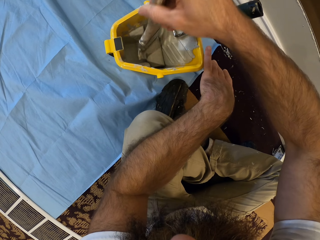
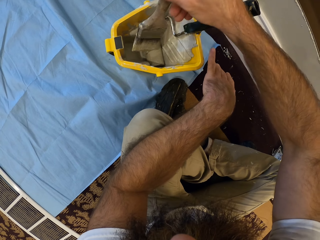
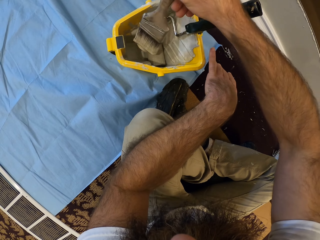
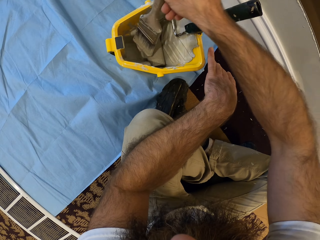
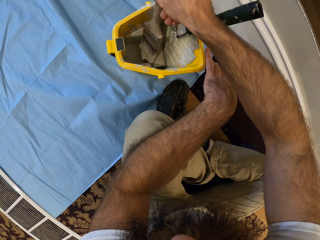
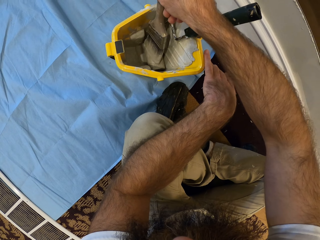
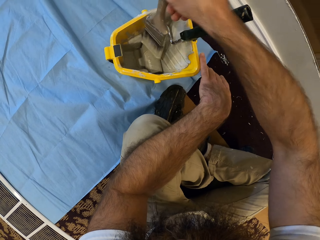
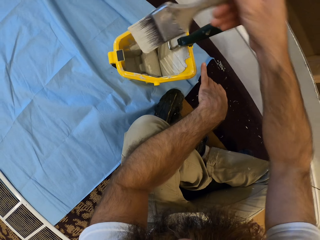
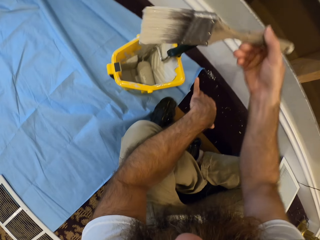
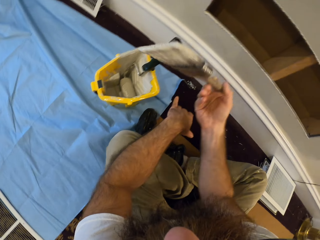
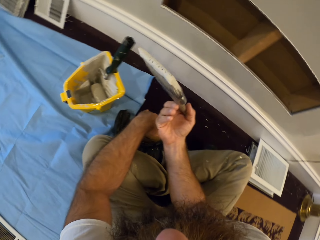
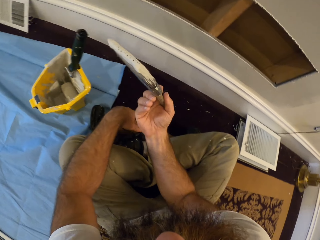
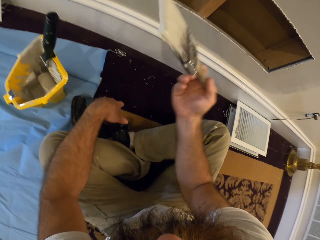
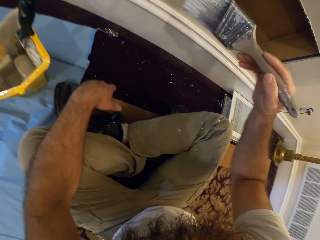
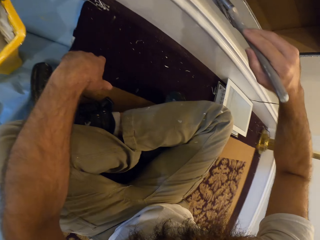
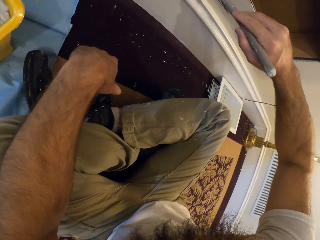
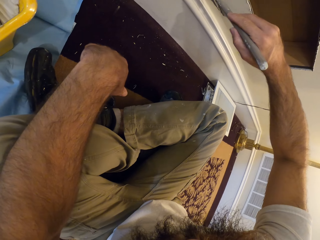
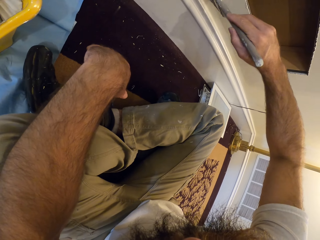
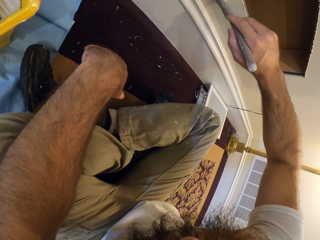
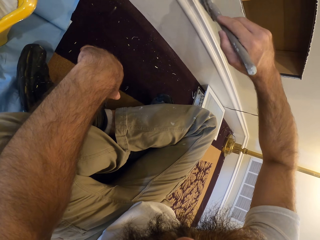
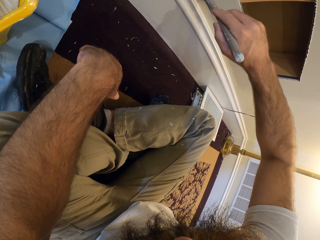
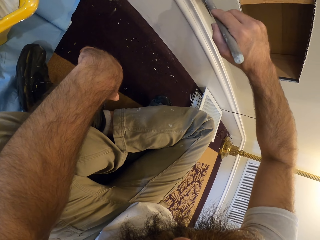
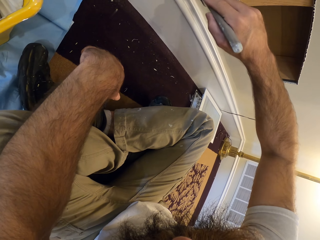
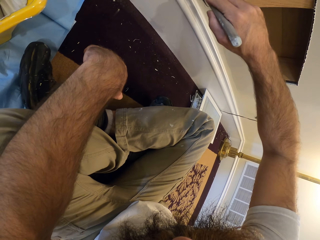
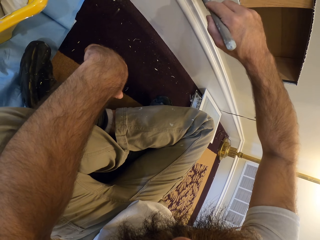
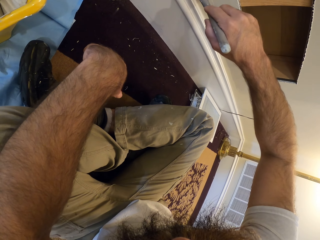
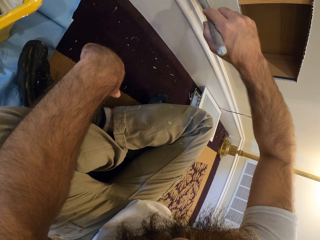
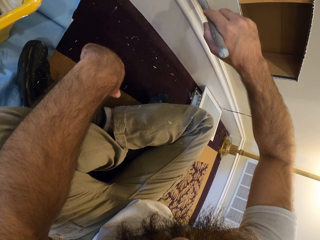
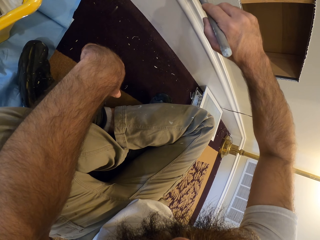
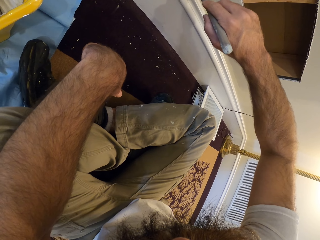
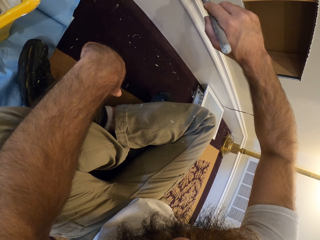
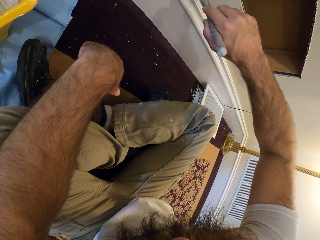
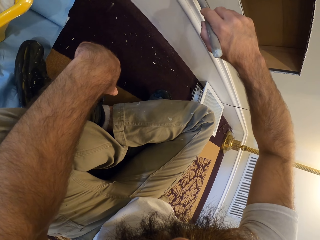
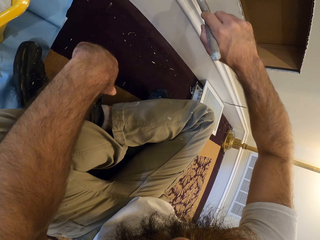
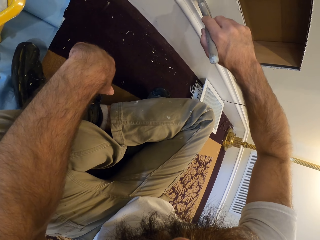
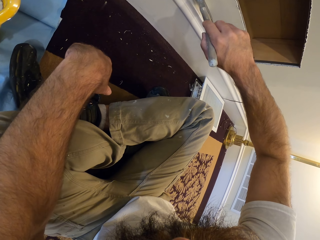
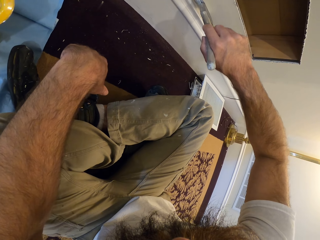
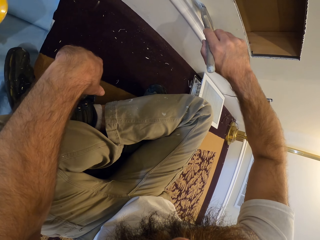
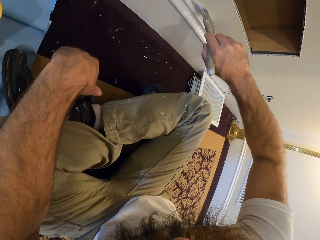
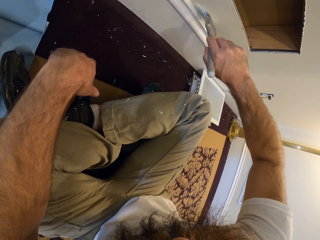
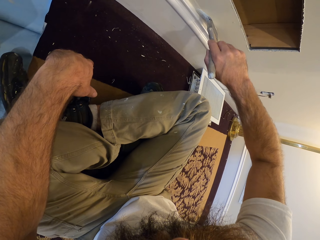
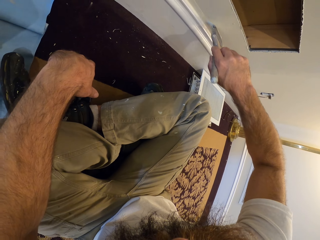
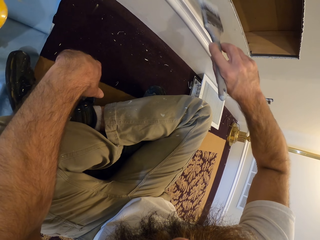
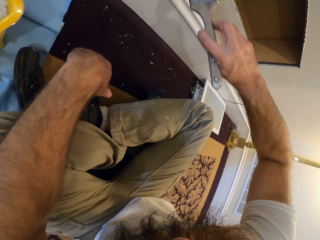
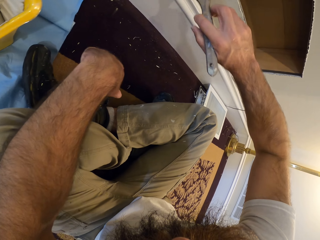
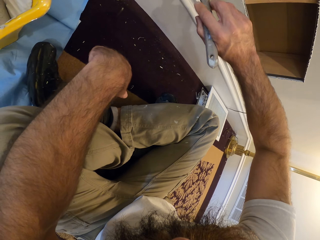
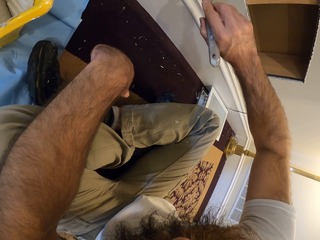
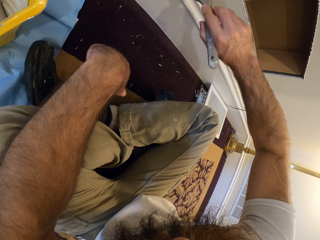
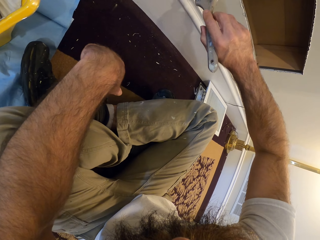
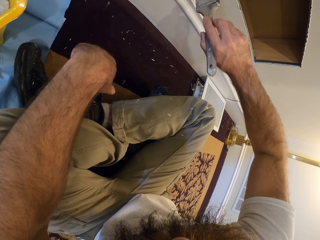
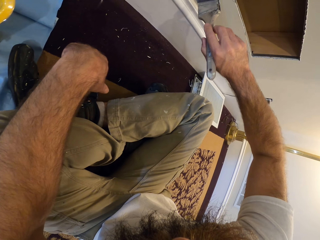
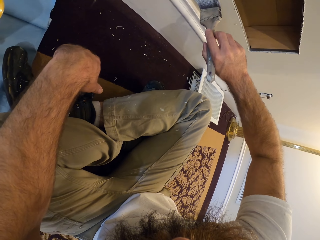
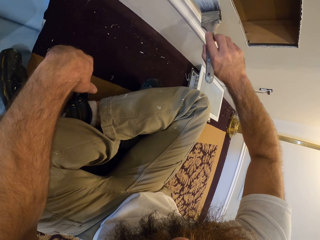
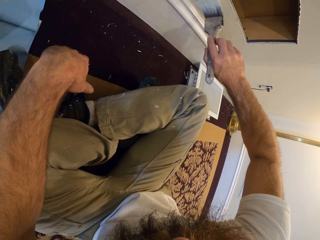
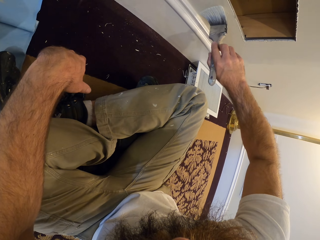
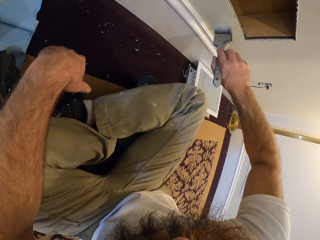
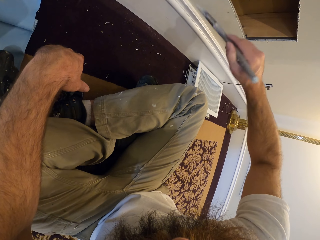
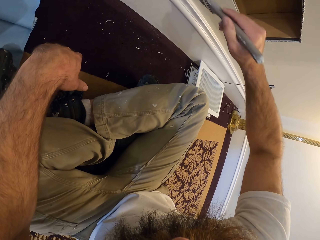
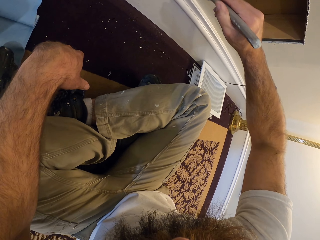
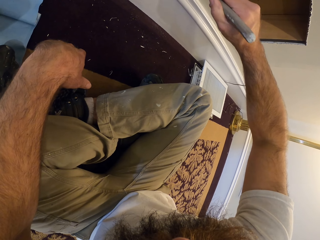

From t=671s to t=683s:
The camera wearer paints the wall with the paint brush in his right hand. He paints the cabinet.

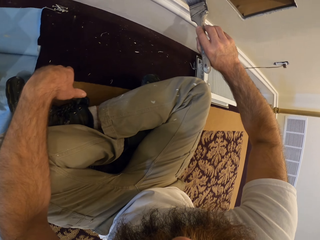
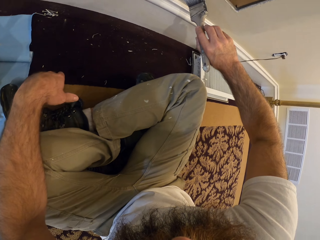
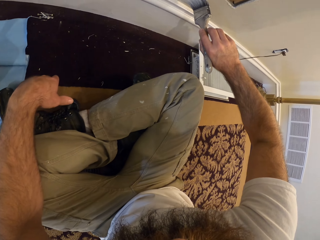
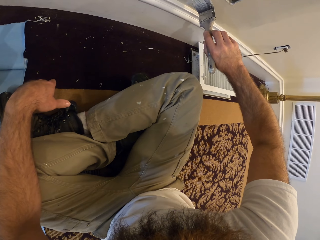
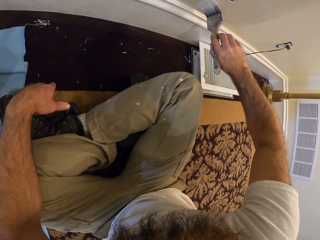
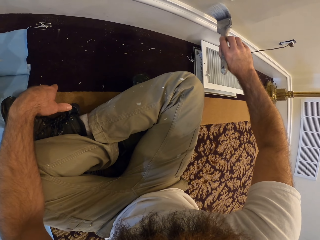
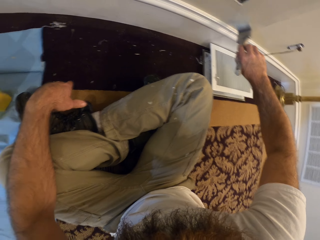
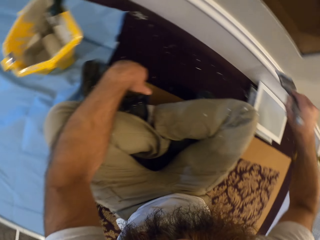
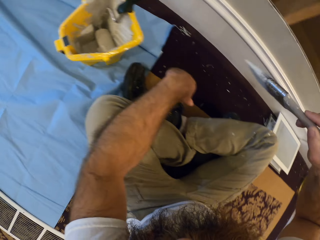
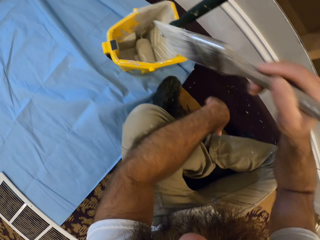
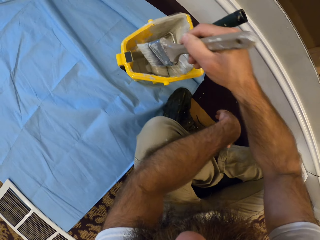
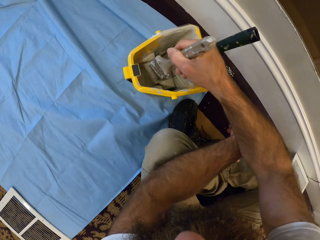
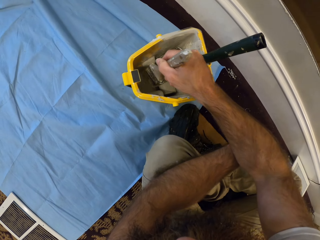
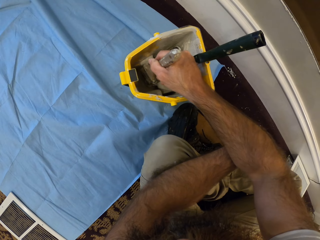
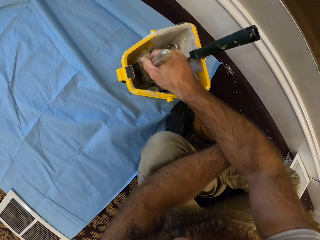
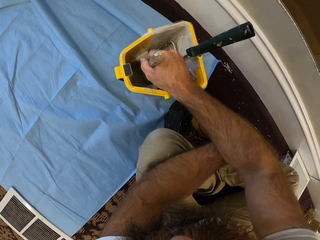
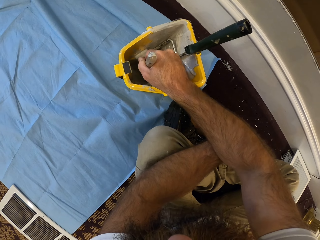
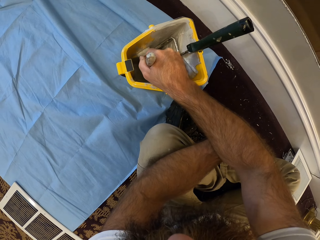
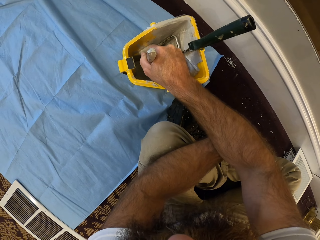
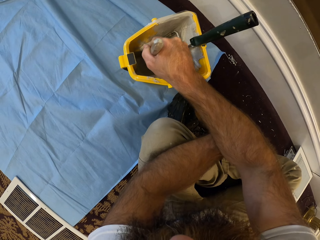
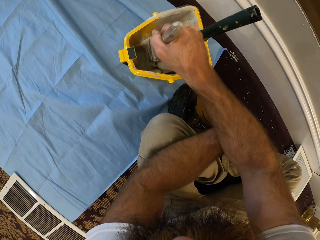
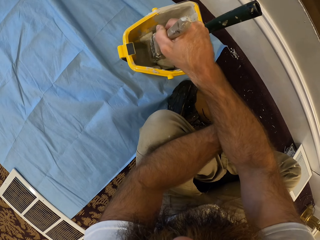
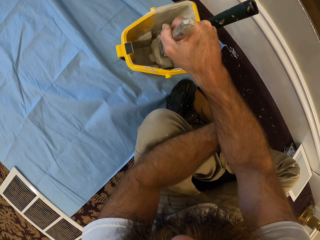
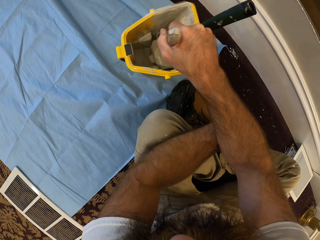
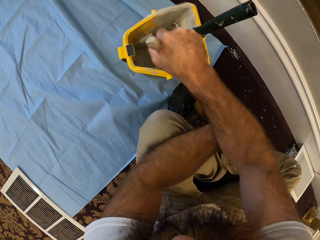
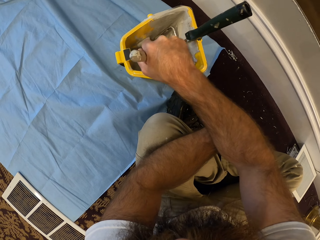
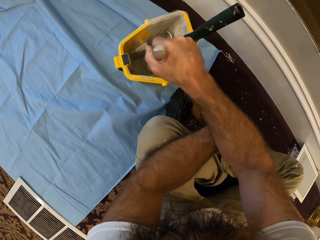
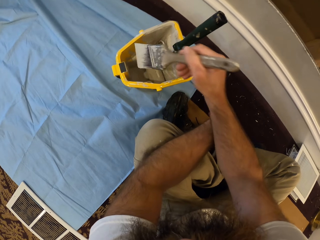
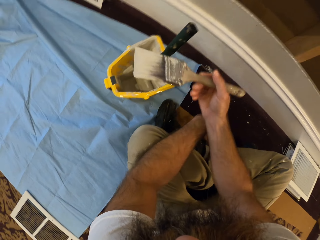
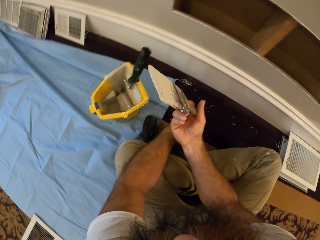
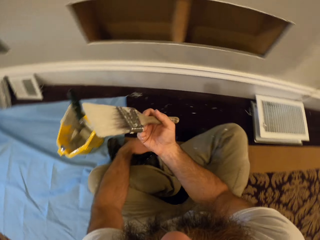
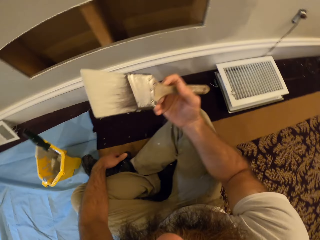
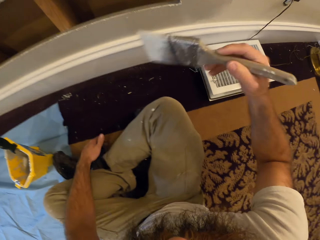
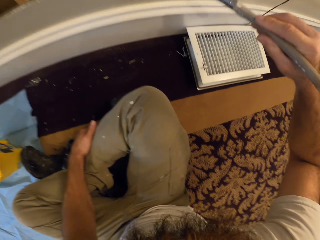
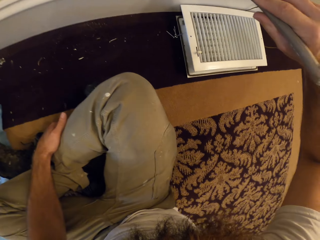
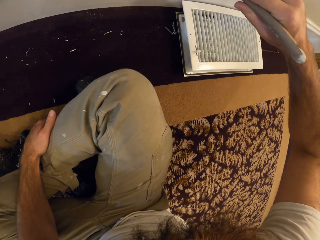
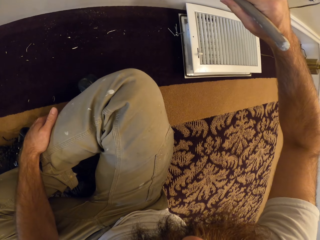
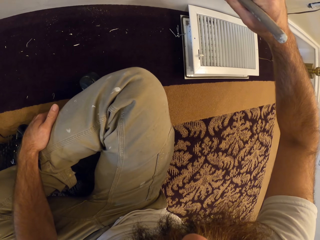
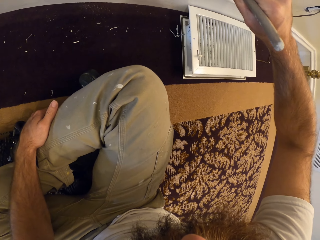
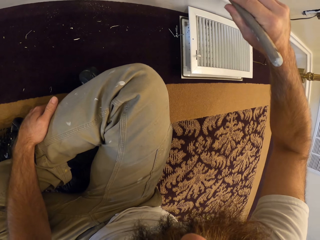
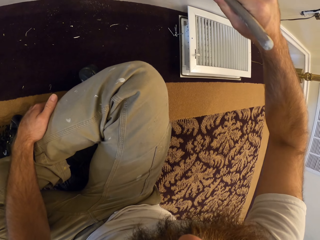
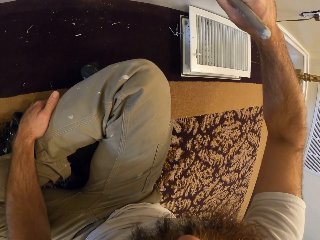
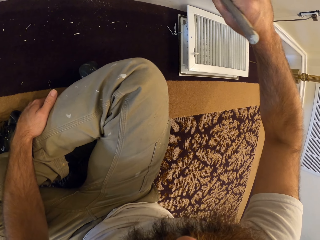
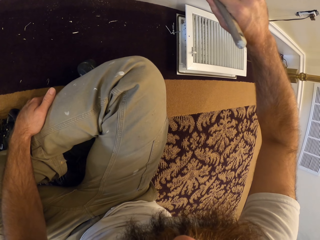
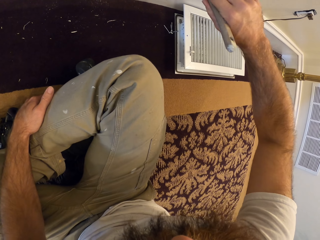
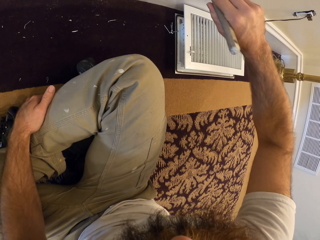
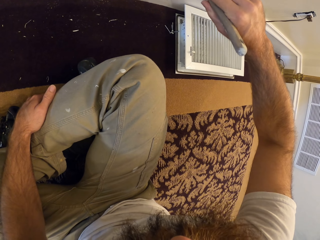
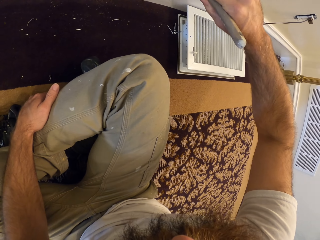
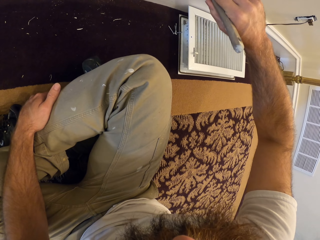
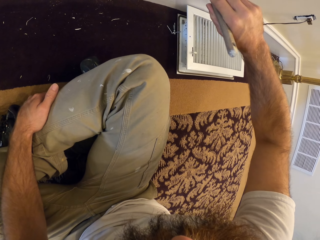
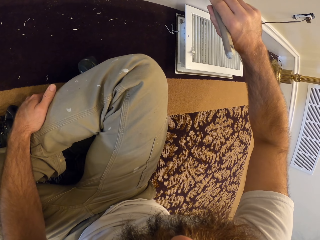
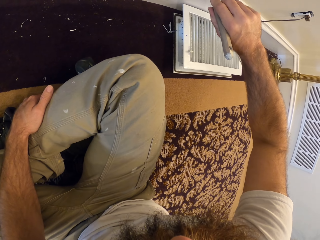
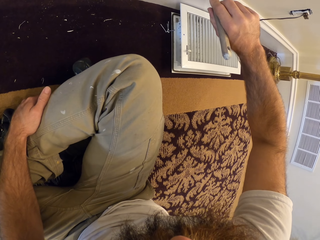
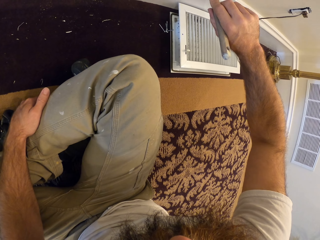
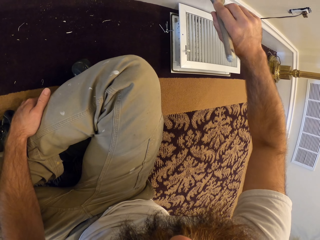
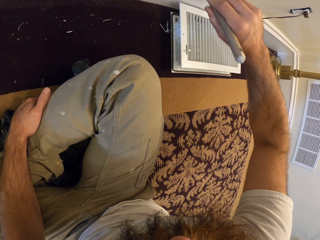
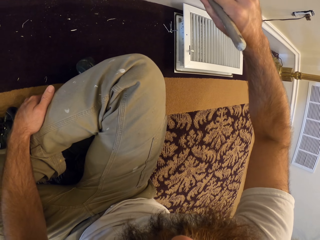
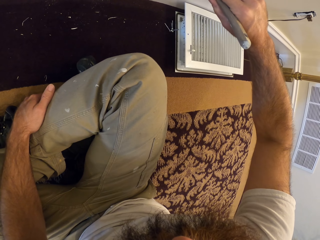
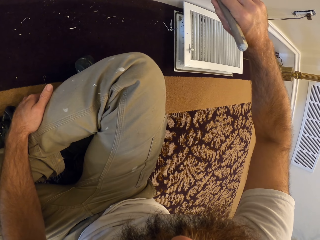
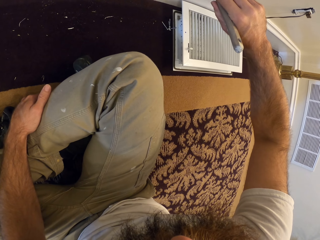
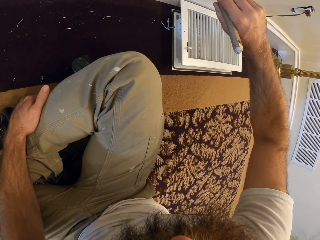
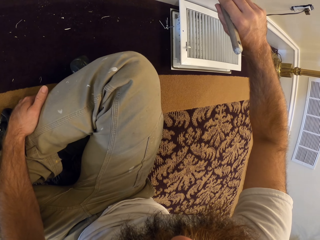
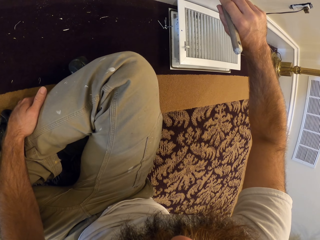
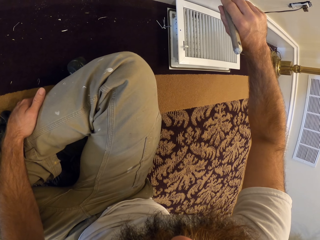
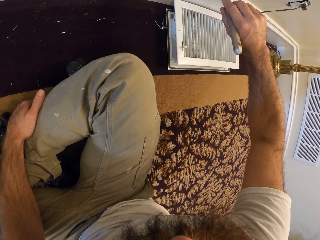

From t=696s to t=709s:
The camera wearer picks paint in the paint container with the paint brush in his right hand. He paints the wall with the paint brush in his right hand.
